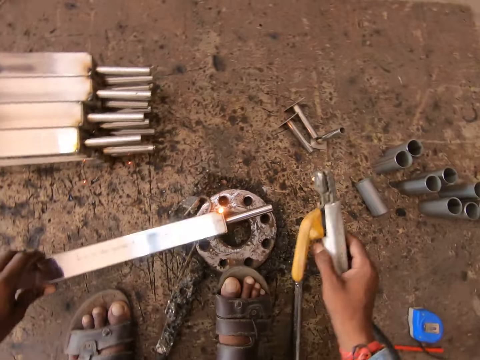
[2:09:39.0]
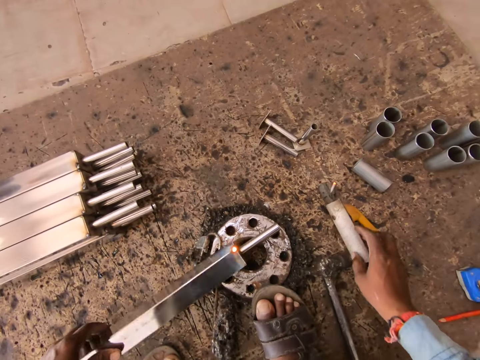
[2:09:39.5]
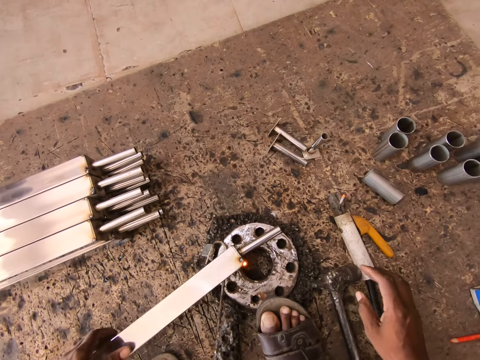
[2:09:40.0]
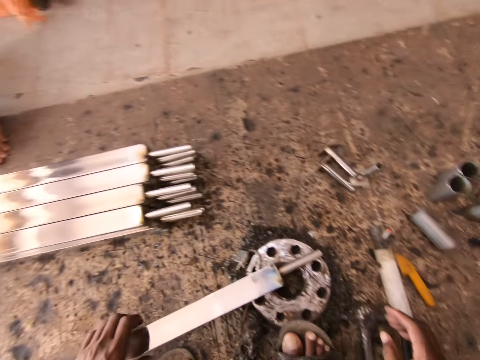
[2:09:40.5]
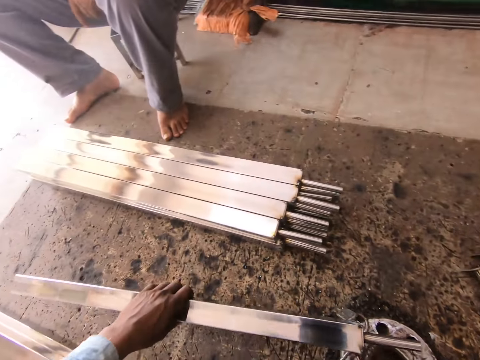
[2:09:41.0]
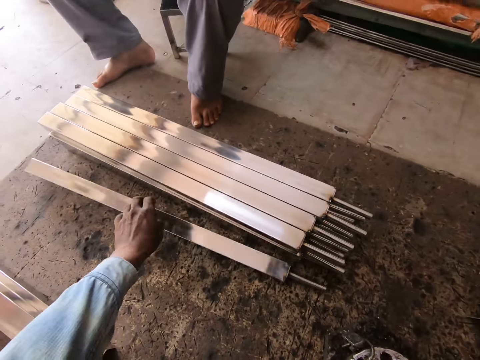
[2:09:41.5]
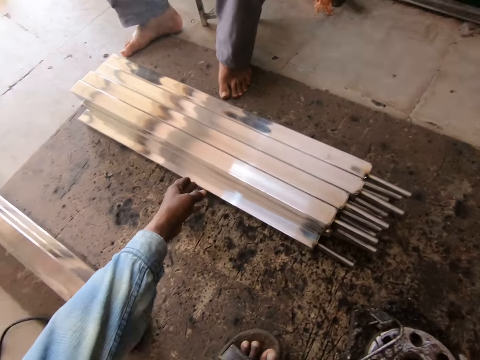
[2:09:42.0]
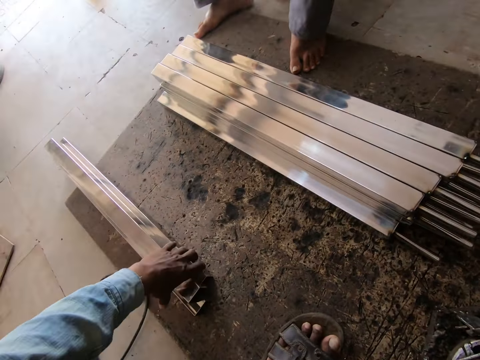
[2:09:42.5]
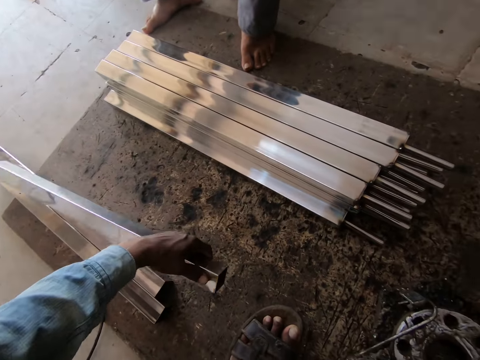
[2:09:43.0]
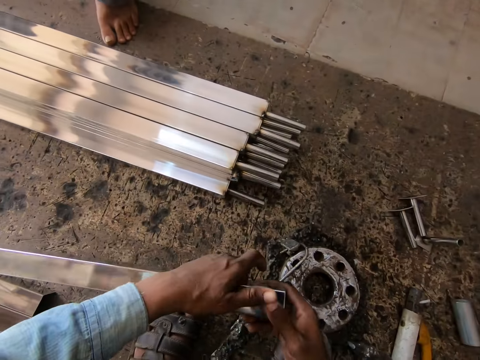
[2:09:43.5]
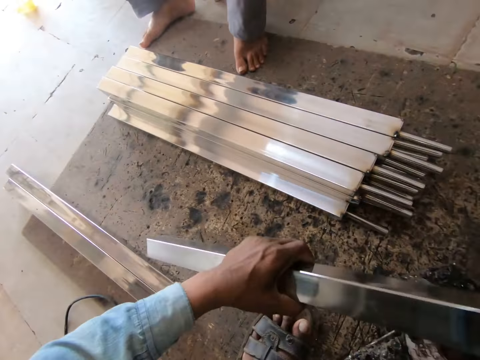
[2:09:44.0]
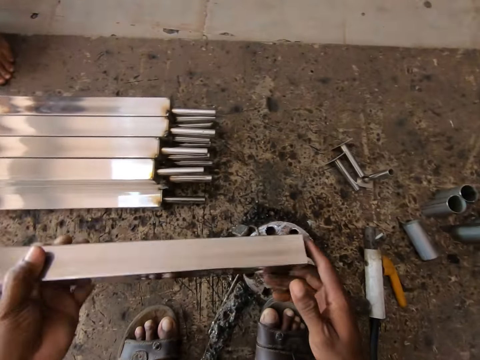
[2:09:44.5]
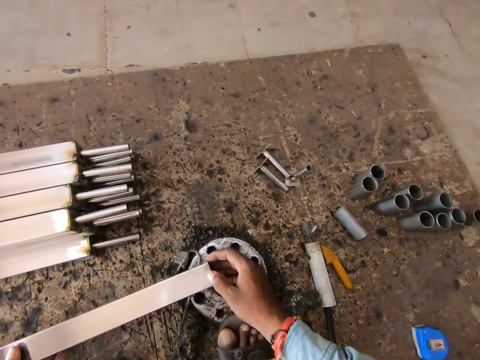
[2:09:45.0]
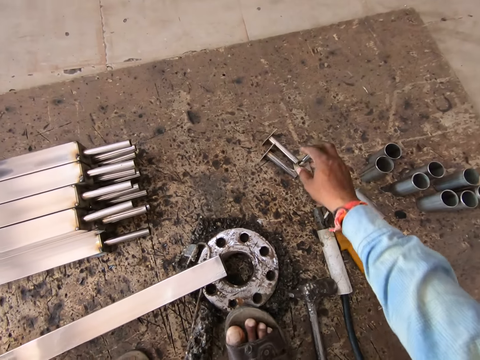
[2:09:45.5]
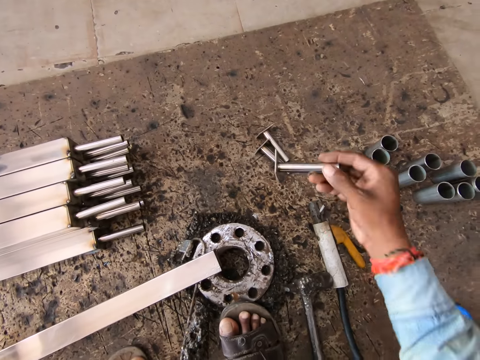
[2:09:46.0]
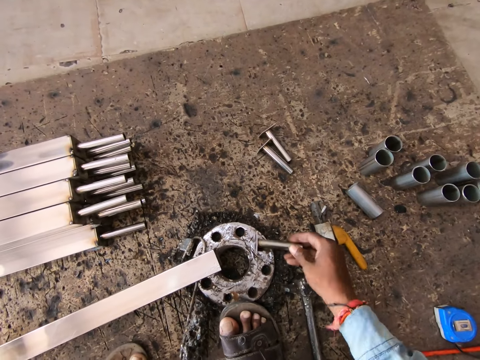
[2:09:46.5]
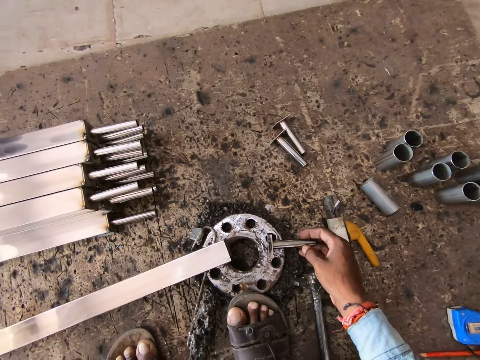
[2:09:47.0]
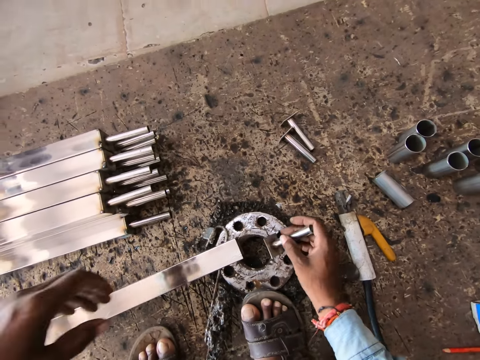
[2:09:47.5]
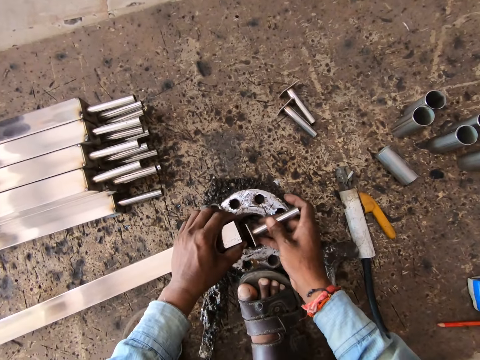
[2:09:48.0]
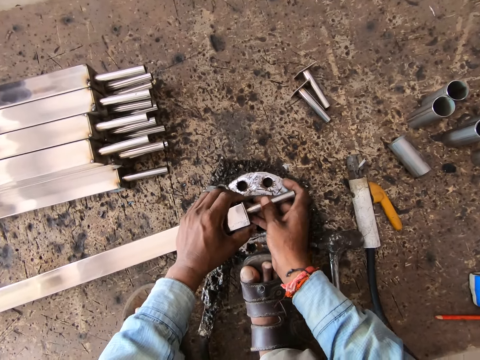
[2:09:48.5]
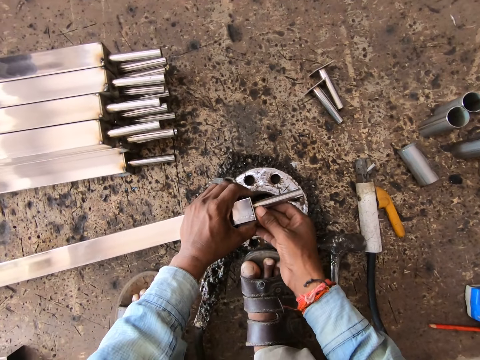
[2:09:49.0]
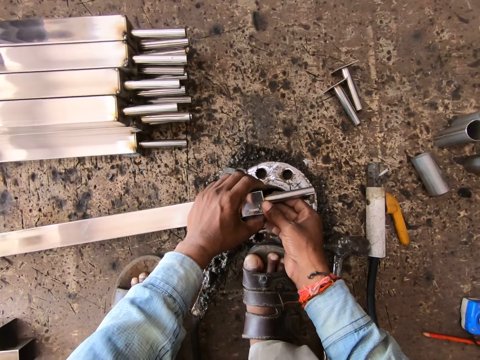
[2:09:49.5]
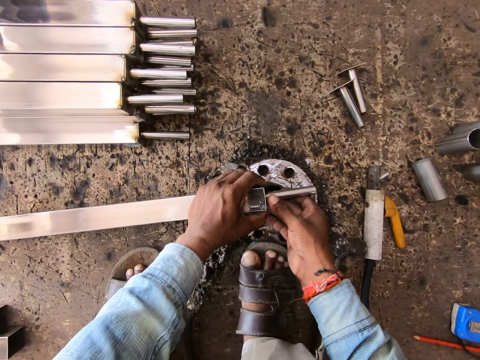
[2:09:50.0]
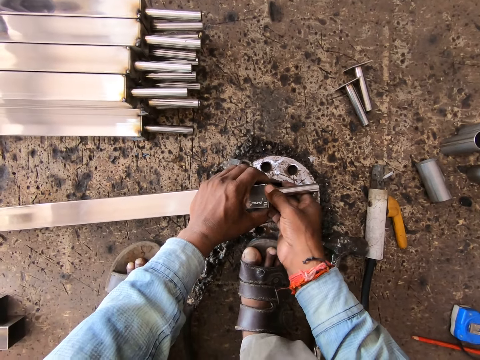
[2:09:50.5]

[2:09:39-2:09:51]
The camera wearer drops the welding gun on the floor with his right hand. He turns the steel tube on the flange with his left hand. He puts the metal rod down. He looks around. He drops the steel tube on the floor with his left hand. He picks the steel tube from the floor with his left hand. He holds the steel tube with both hands. He turns the steel tube with both hands. He places the steel tube on the flange with both hands. He picks a metal pipe from the floor with his right hand. He hits the metal pipe on the flange with his right hand. He fits the metal pipe to the steel tube with both hands.

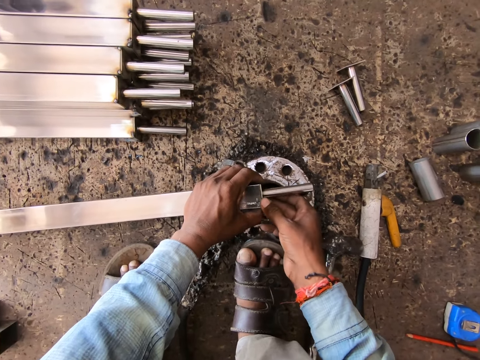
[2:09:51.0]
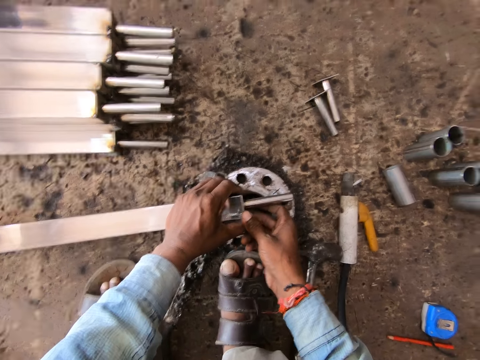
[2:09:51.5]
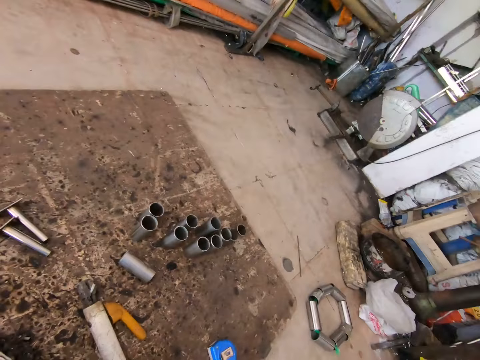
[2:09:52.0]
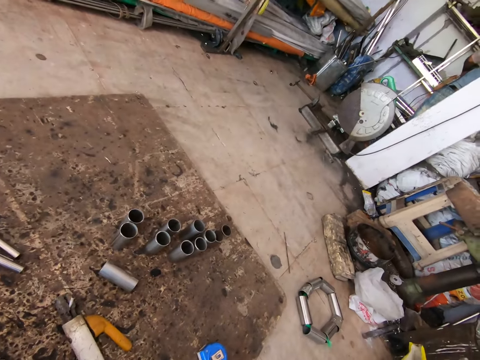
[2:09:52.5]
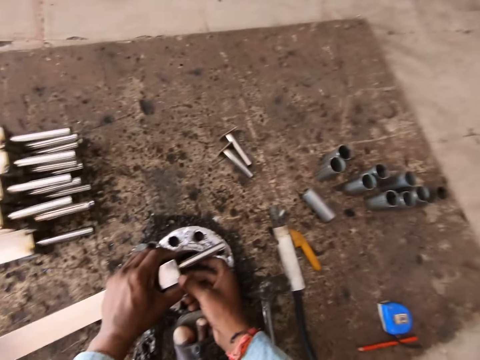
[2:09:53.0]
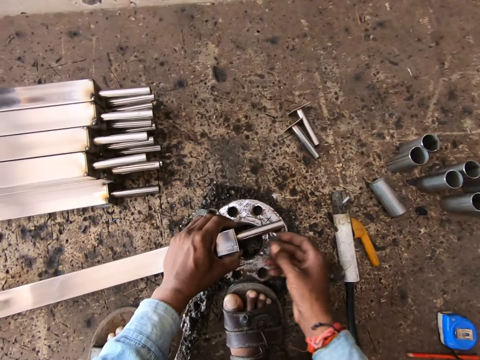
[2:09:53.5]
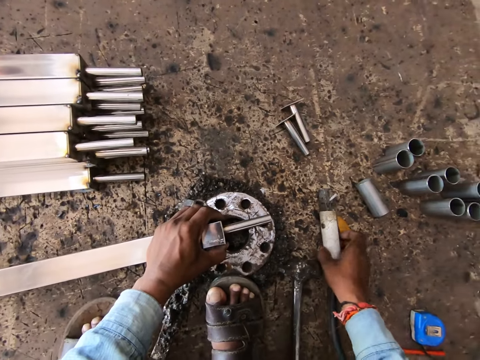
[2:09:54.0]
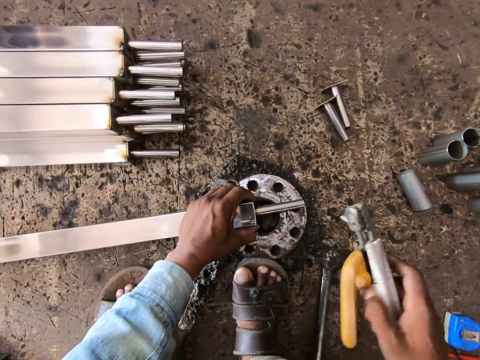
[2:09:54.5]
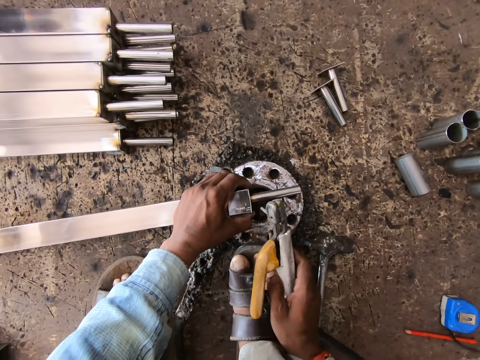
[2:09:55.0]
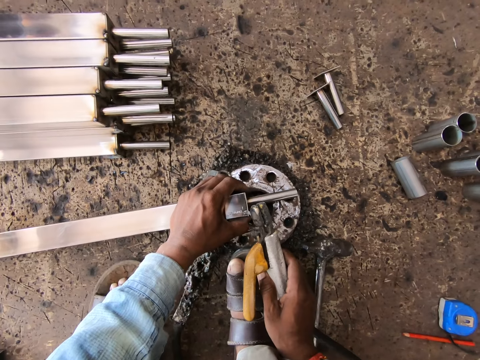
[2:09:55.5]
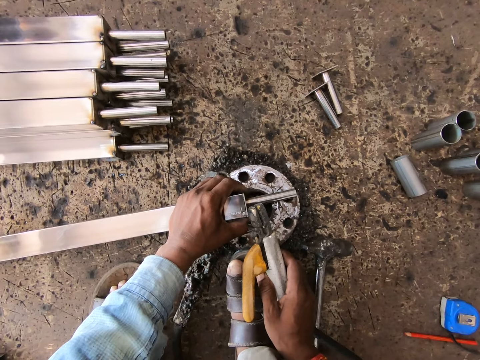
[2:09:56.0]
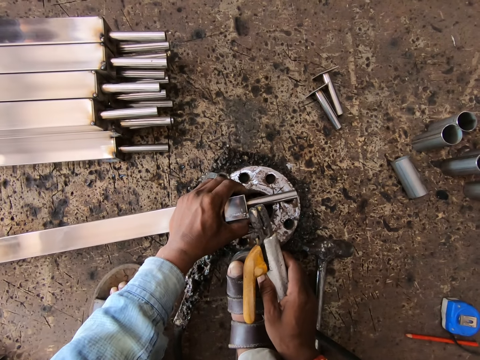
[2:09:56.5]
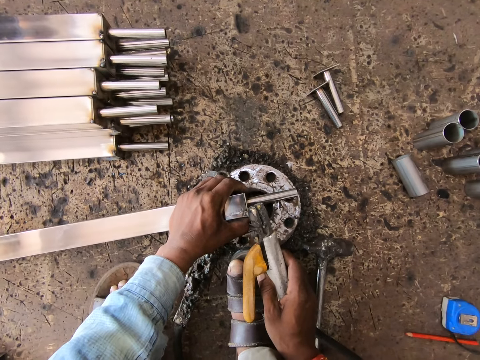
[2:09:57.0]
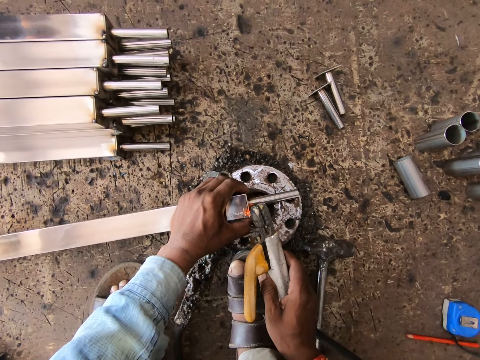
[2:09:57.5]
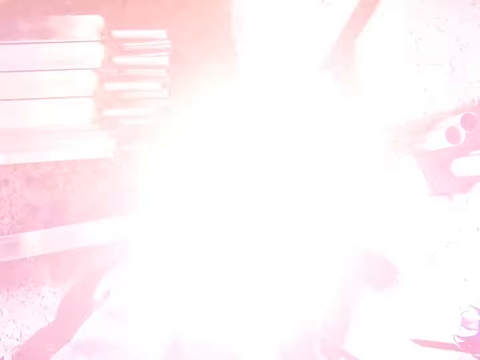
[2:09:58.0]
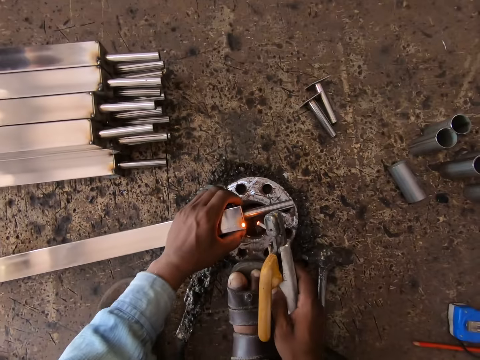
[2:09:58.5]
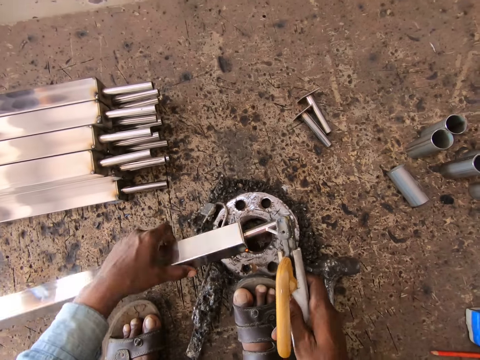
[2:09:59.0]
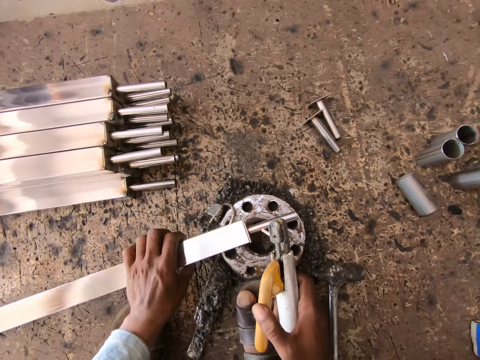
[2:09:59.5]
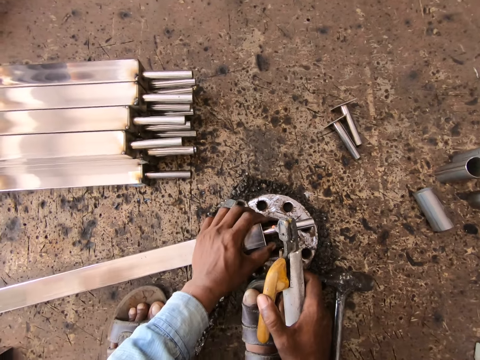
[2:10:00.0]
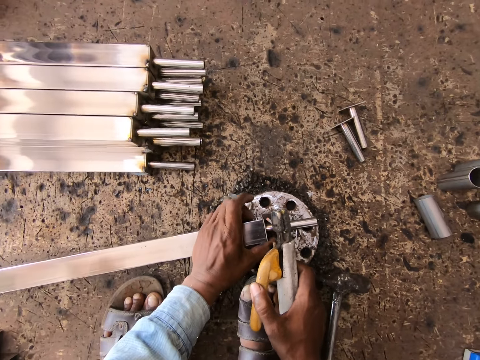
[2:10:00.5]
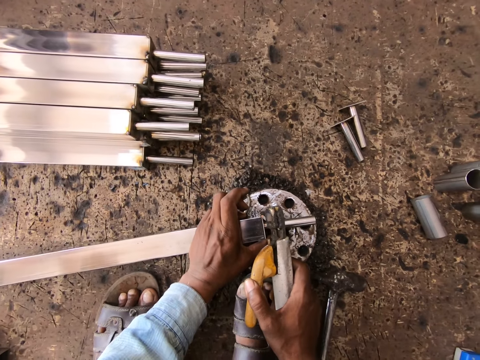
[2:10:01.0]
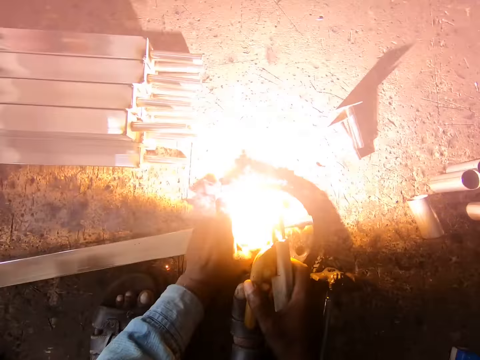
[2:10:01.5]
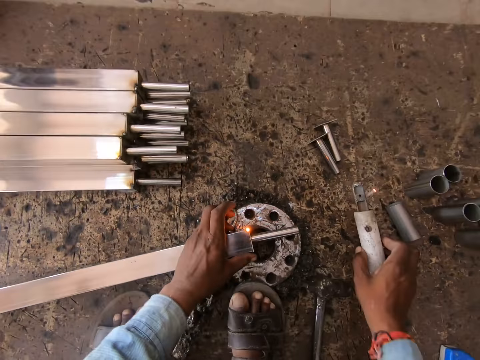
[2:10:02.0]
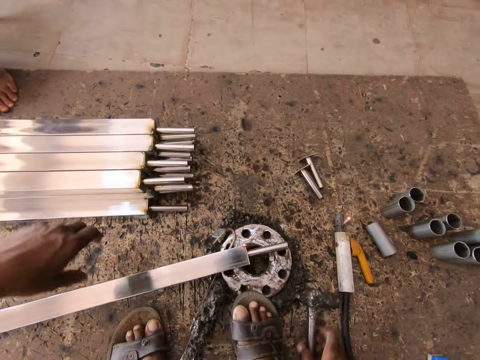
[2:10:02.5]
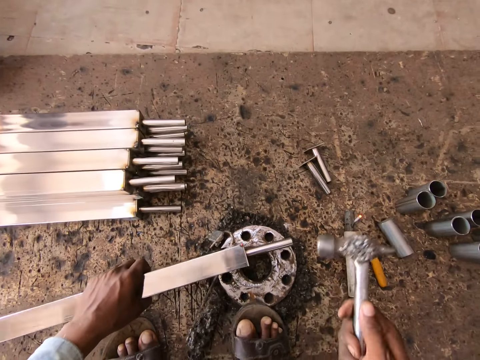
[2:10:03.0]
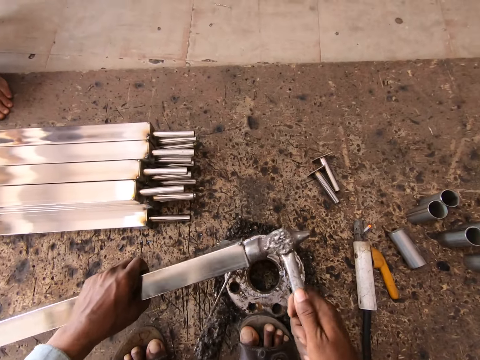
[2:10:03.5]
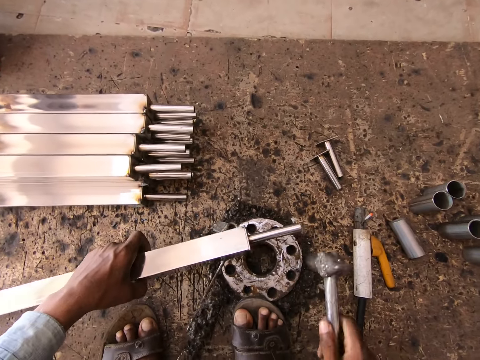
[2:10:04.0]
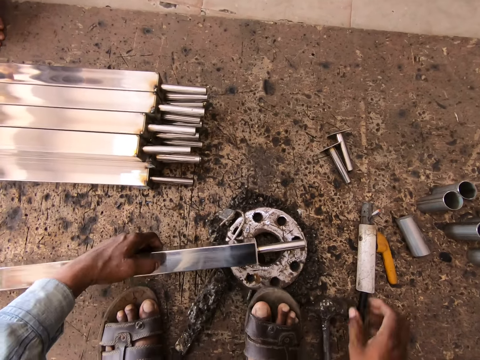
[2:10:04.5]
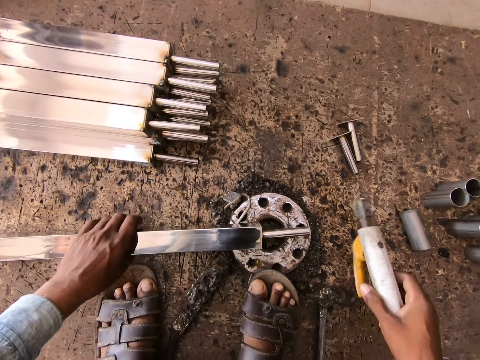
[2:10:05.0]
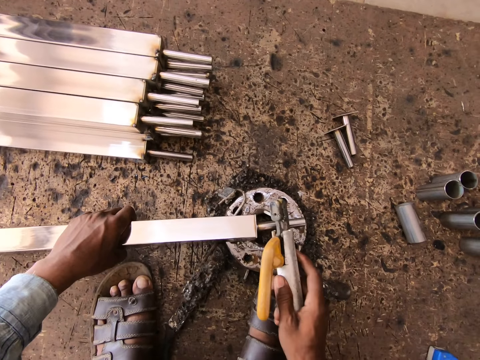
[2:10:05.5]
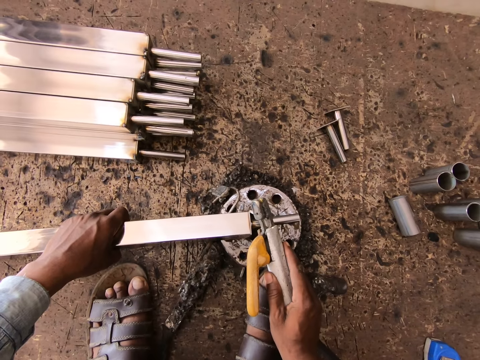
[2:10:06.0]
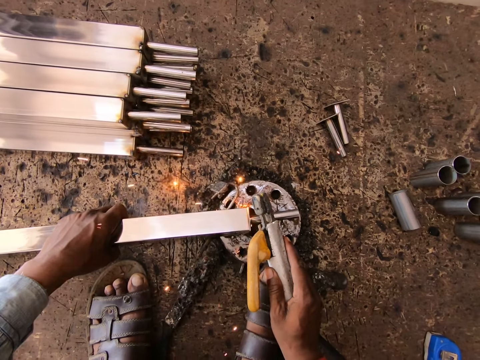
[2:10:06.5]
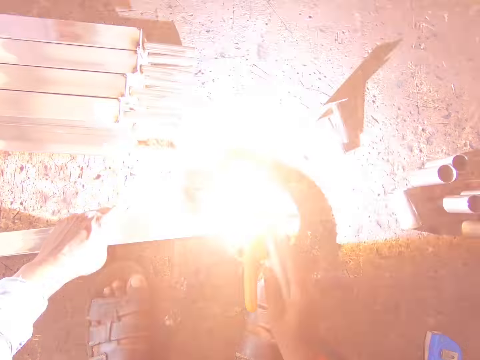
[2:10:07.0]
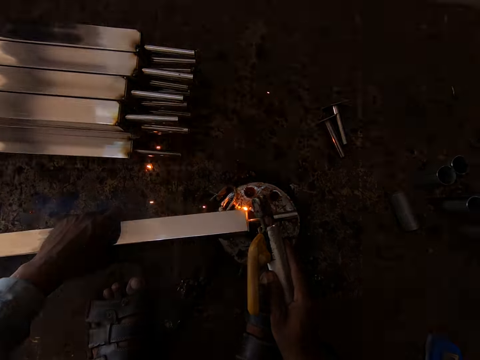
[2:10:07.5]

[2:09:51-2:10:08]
The camera wearer looks around. He picks the welding gun from the floor with his right hand. He welds the steel tube on the flange with the welding gun in his right hand. He turns the steel tube on the flange with his left hand. He welds the steel tube on the flange with the welding gun in his right hand. He drops the welding gun on the floor with his right hand. He holds the steel tube on the flange with his left hand. He picks the hammer from the floor with his right hand. He hits the steel tube with the hammer in his right hand. He places the steel tube on the flange with his left hand. He drops the hammer on the floor with his right hand. He picks the welding gun from the floor with his right hand. He welds the steel tube on the flange with the welding gun in his right hand.
